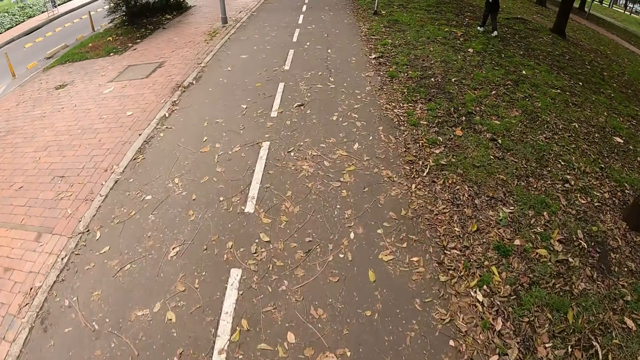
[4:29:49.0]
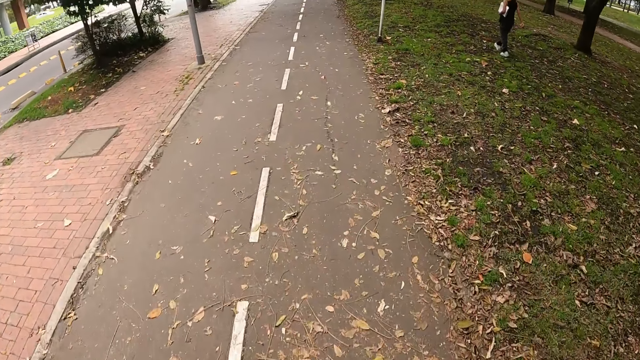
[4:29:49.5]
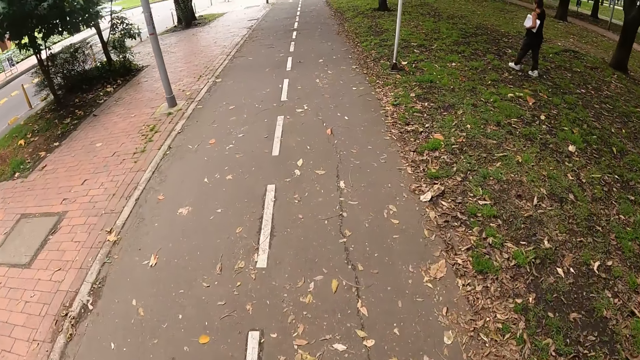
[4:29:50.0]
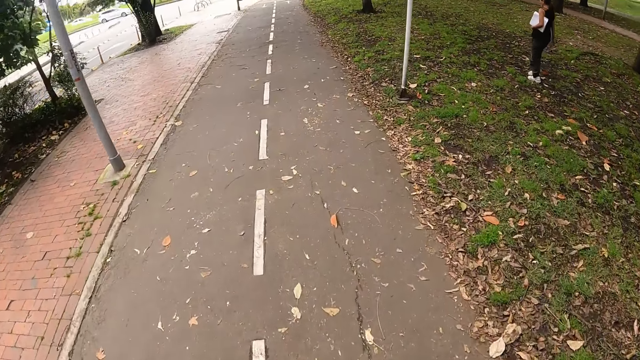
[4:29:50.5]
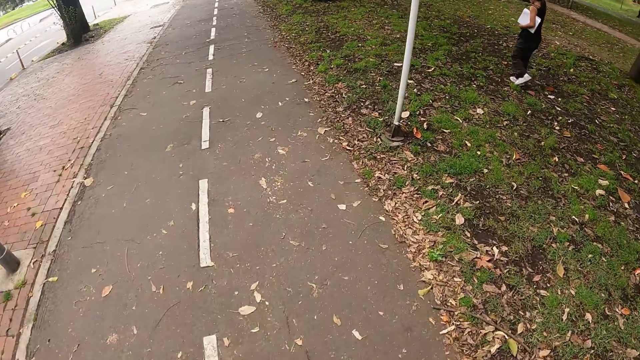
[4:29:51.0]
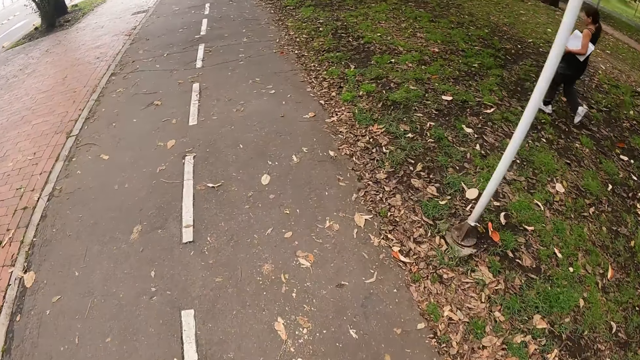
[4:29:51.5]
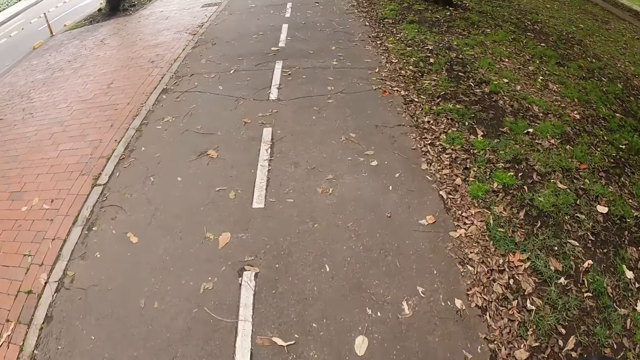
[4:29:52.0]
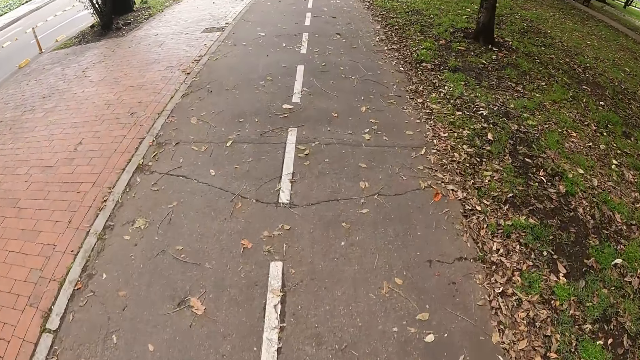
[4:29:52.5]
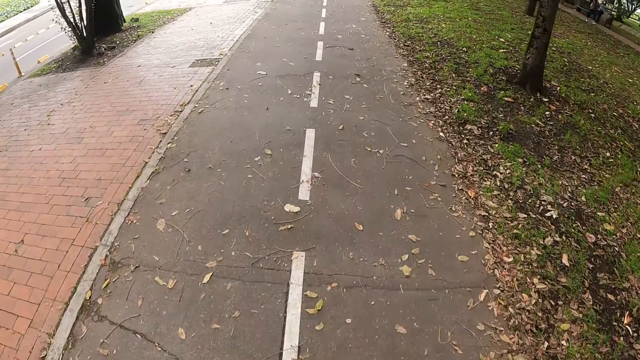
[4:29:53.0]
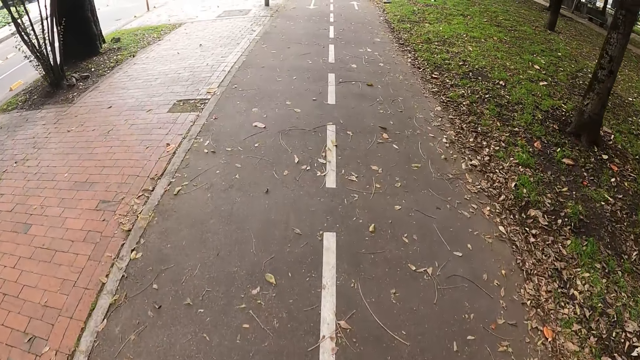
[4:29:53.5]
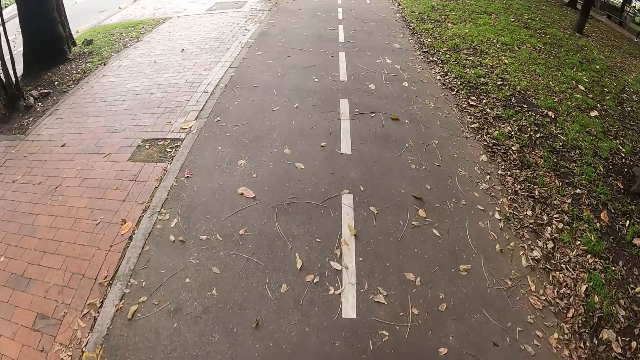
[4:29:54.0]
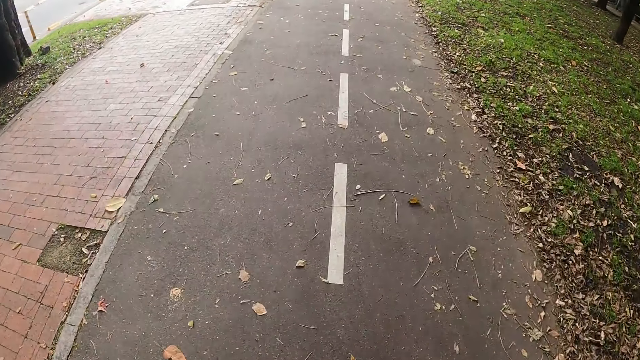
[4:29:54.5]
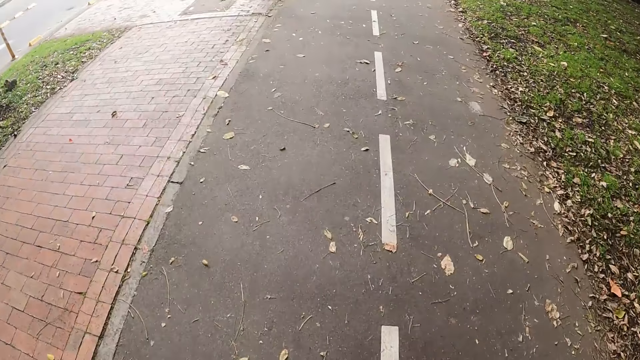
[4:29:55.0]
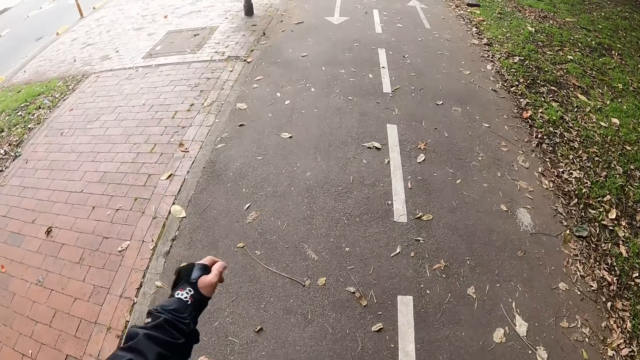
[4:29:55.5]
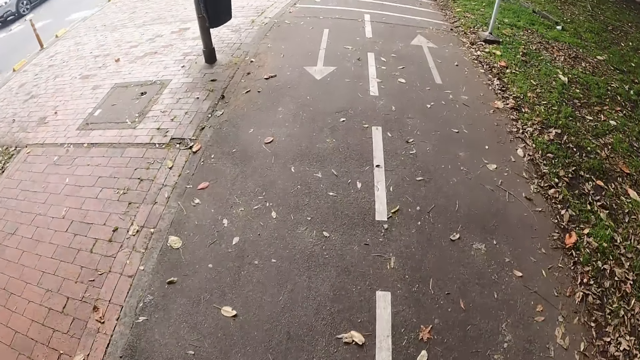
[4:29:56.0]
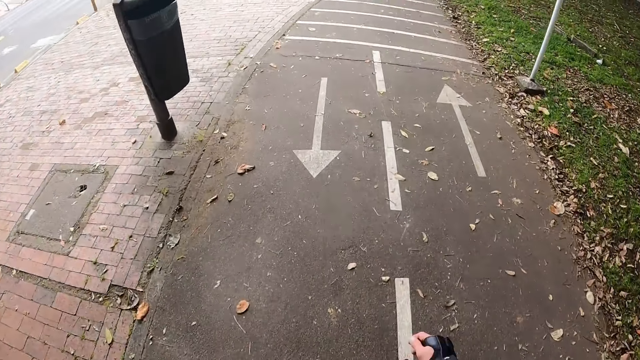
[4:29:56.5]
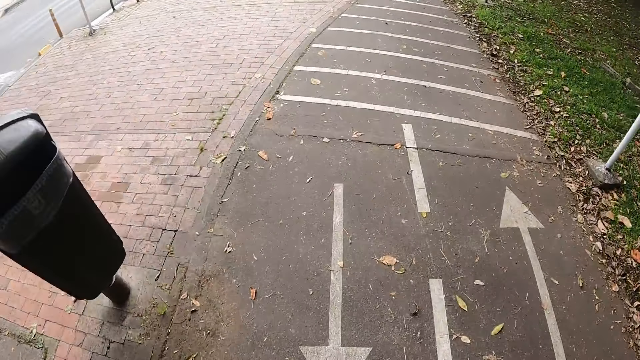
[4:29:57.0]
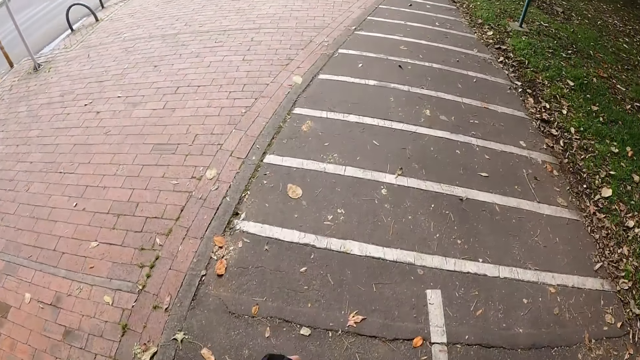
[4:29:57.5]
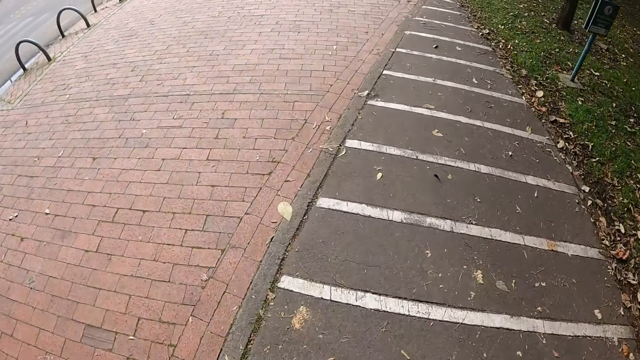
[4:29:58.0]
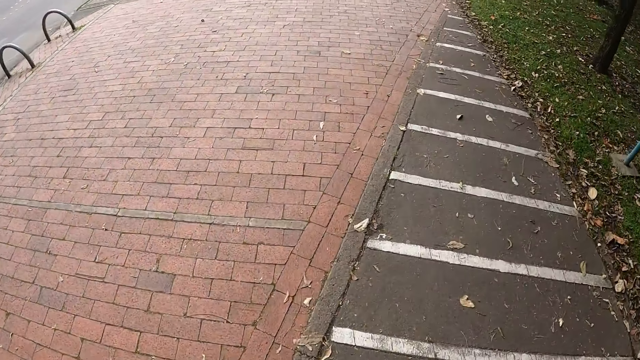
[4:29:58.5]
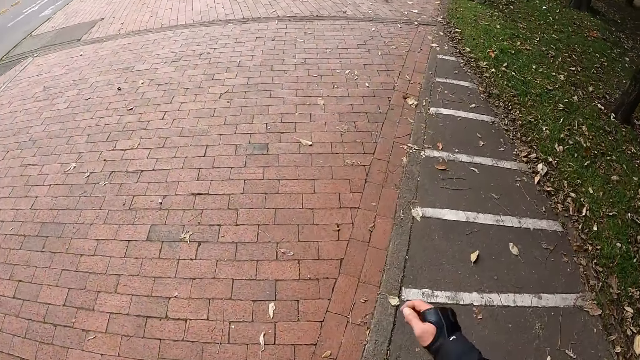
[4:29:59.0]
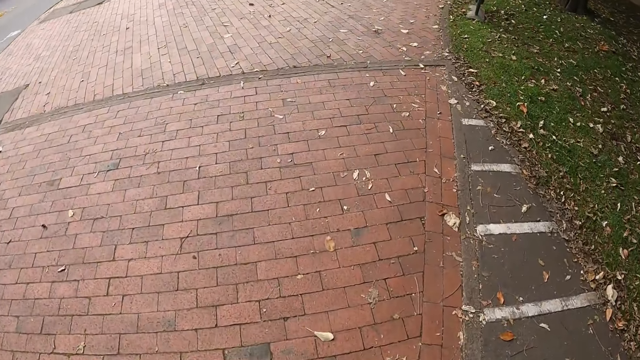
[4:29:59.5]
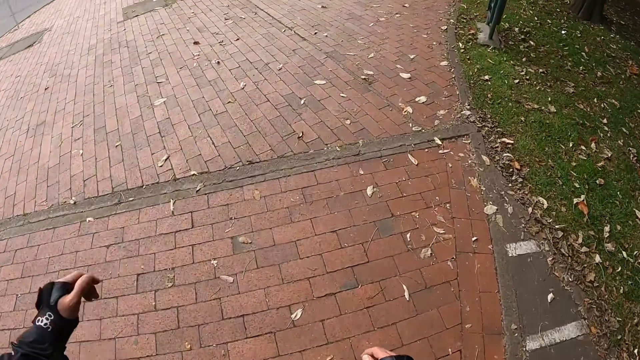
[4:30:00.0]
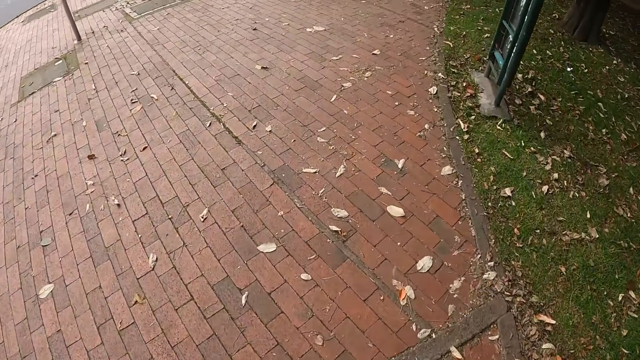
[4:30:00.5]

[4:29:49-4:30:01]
The camera wearer skates past a passerby woman.

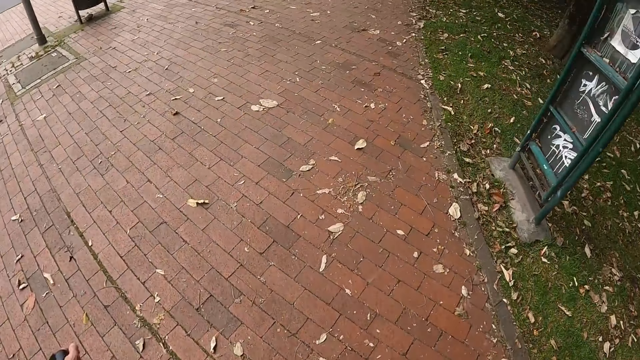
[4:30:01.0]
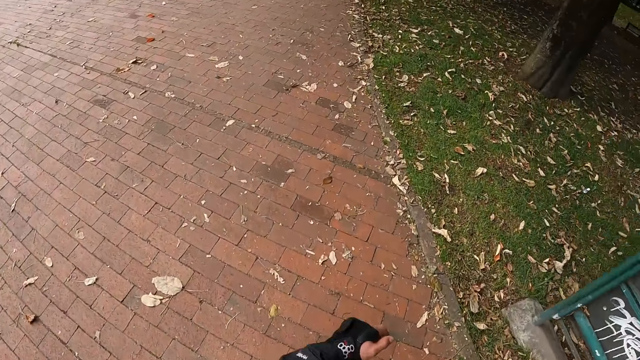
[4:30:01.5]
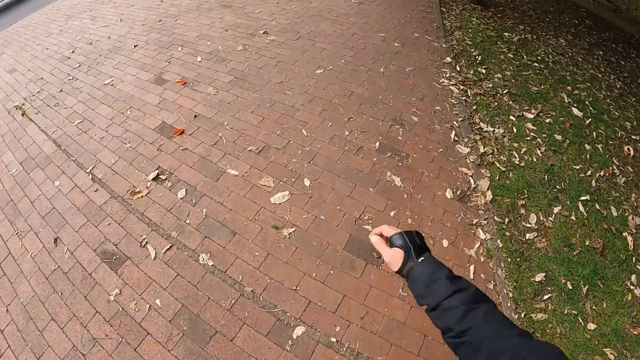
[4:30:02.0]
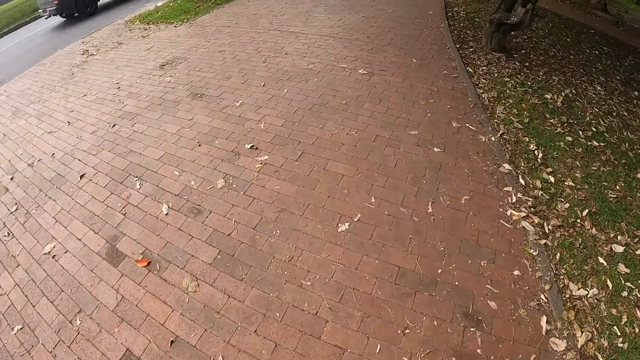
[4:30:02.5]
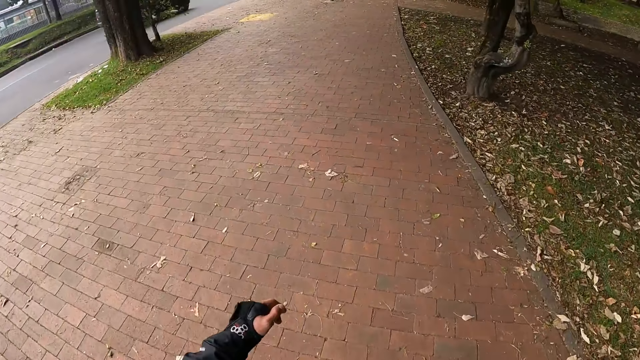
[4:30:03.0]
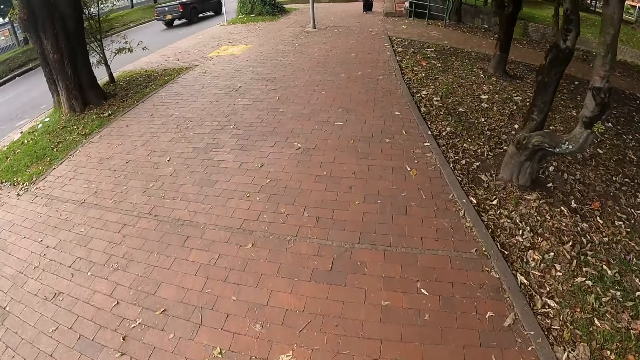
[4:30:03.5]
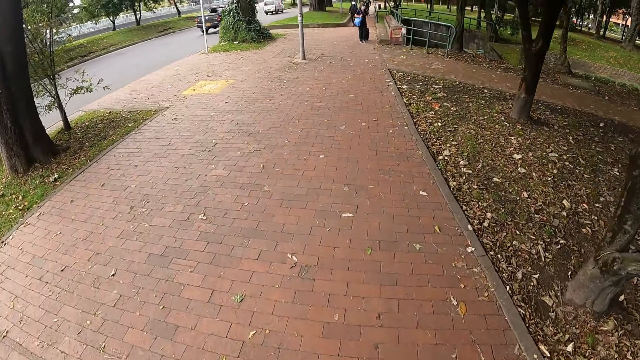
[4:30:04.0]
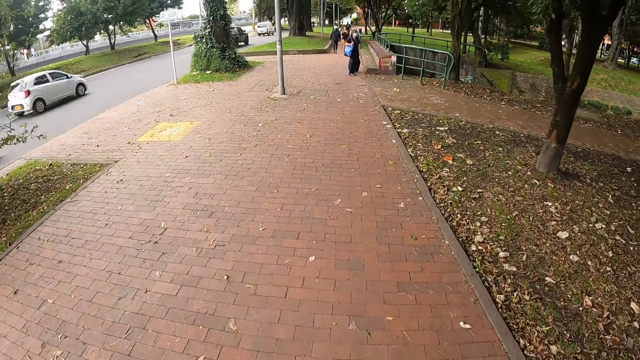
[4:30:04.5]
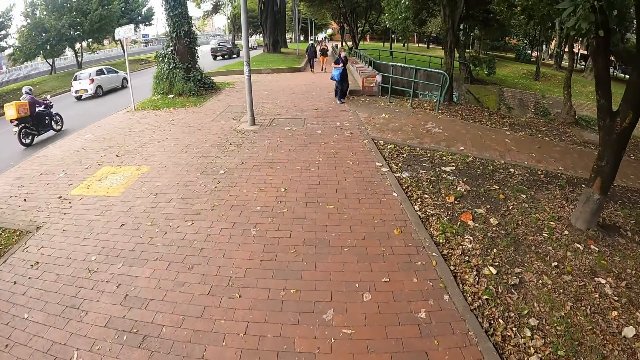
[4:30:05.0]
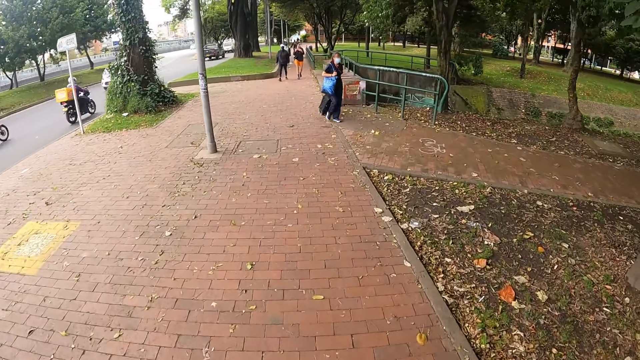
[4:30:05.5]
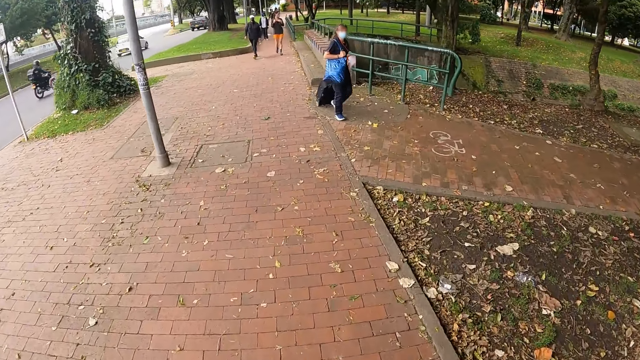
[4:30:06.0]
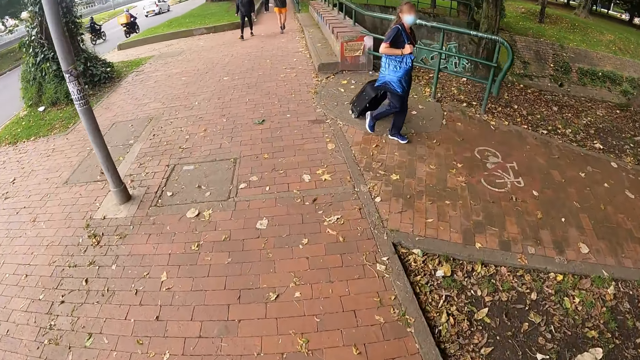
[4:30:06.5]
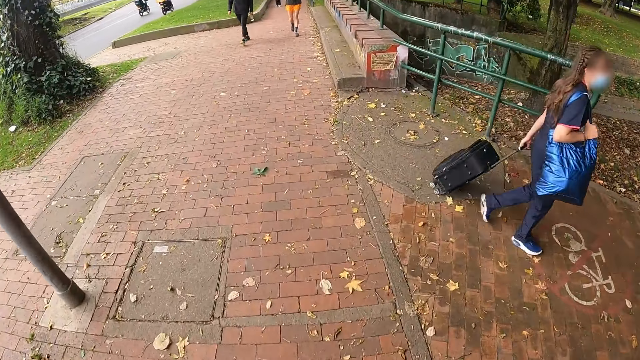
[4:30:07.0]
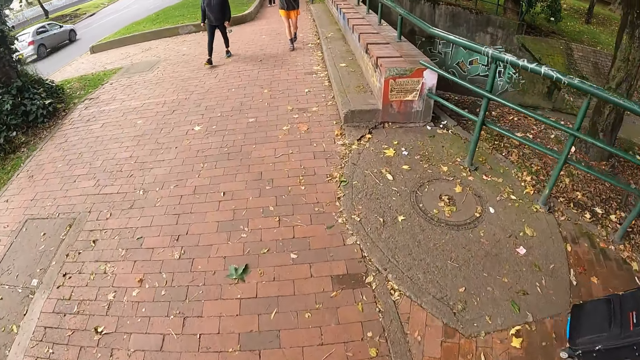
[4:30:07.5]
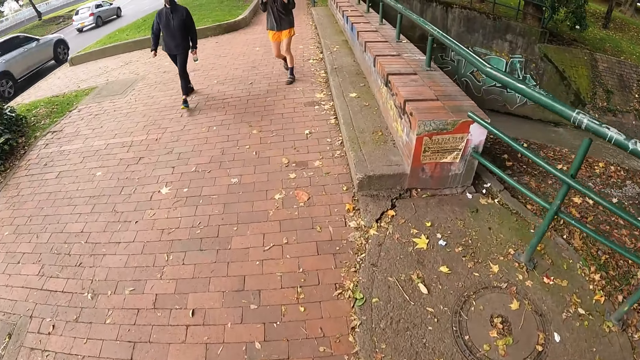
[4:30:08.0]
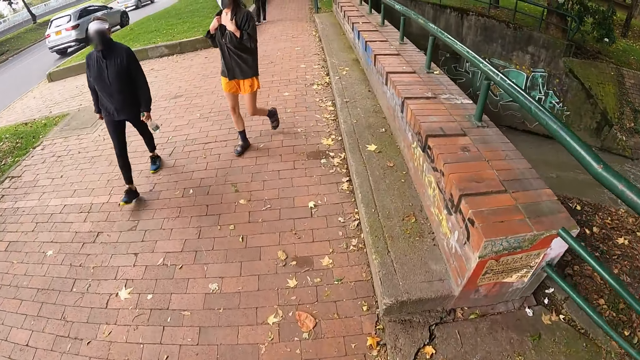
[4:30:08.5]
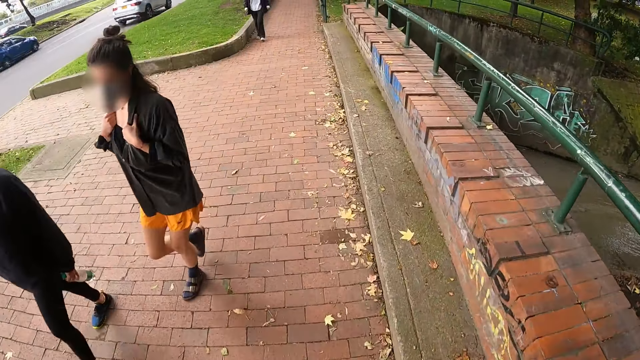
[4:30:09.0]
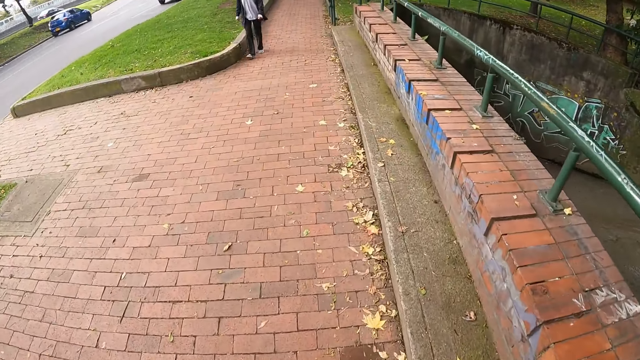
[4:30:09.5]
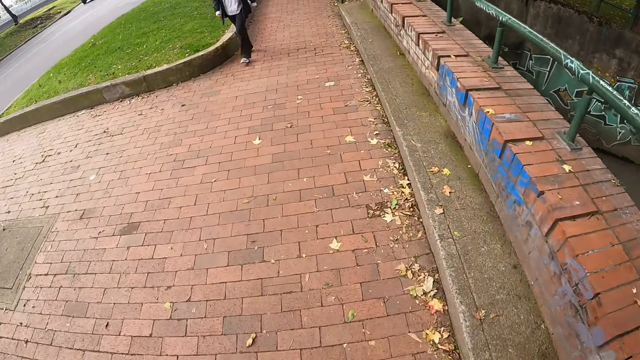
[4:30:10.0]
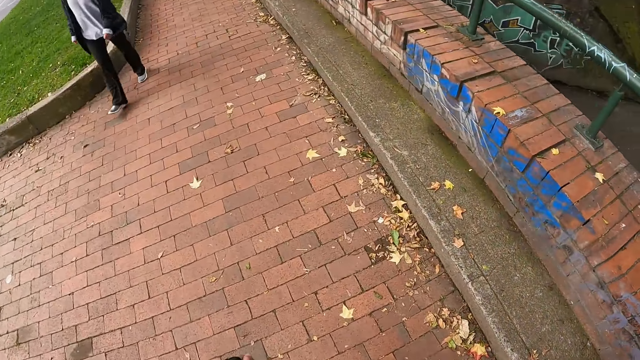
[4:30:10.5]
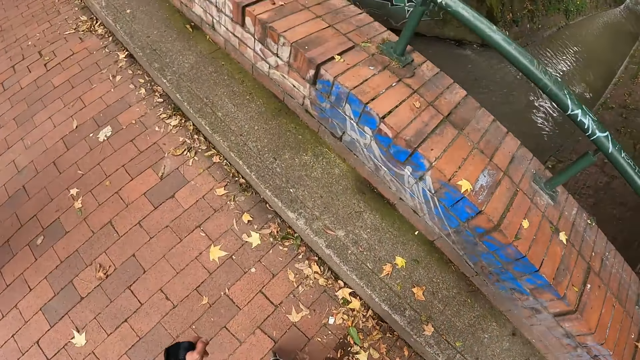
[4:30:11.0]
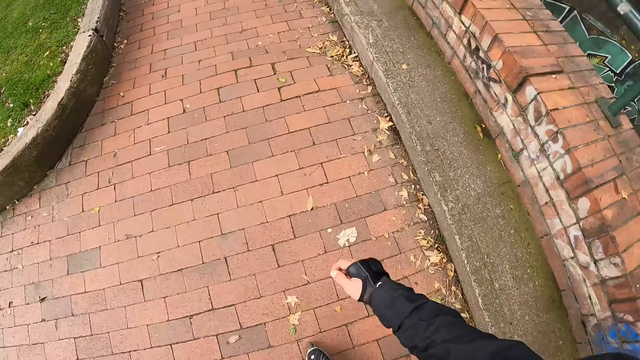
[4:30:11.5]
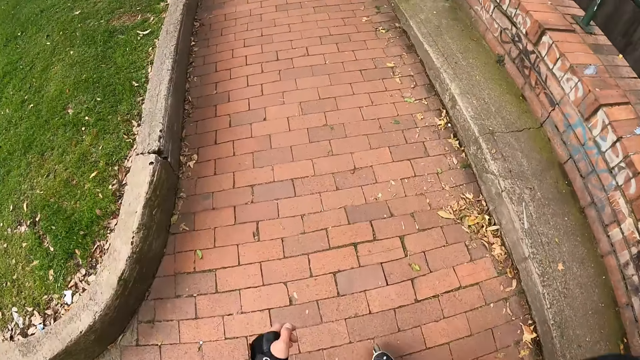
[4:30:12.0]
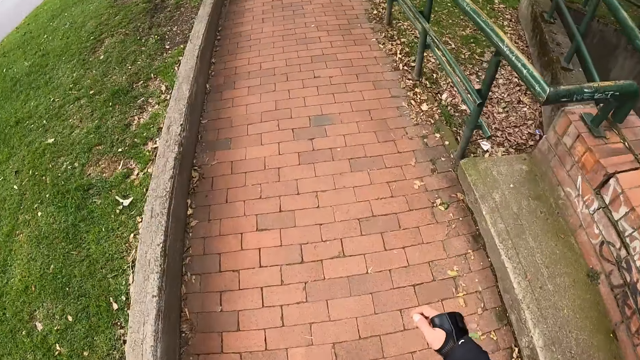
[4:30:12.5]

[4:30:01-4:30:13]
A woman walks on the road towards the camera wearer. Another woman walks on the road towards the camera wearer. A man walks on the road towards the camera wearer. The camera wearer skates past a passerby woman with a travelling box and a tote bag in her hands on a walkway. They skate past a woman and another woman on the walkway. They skate past a passerby on the walkway.
